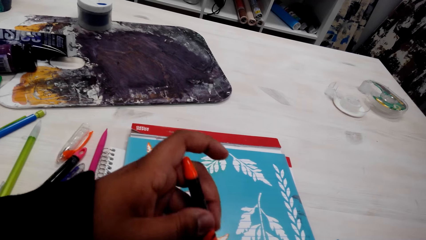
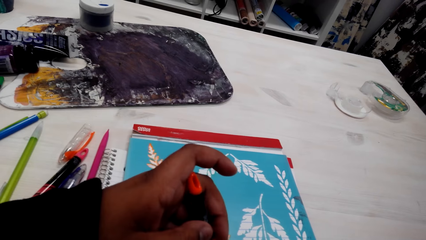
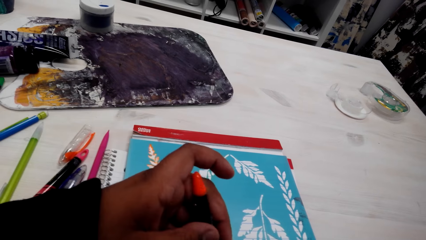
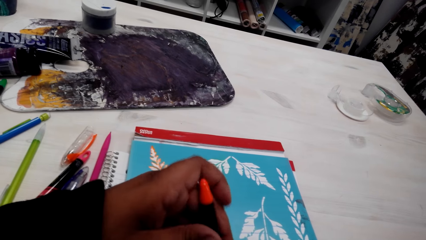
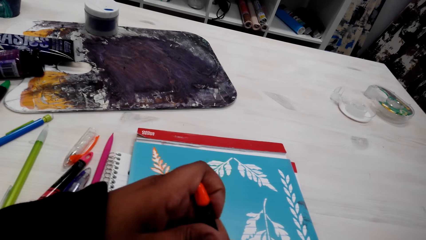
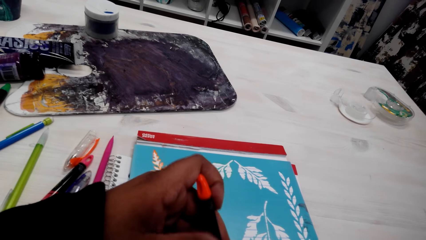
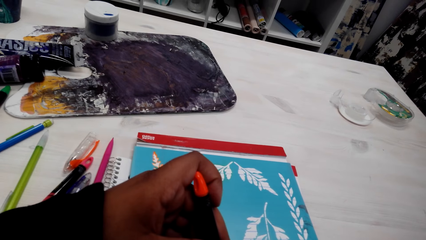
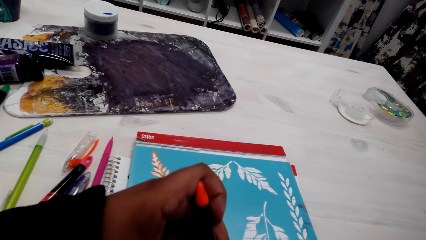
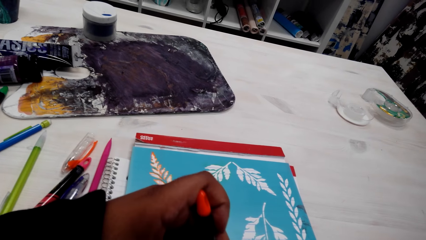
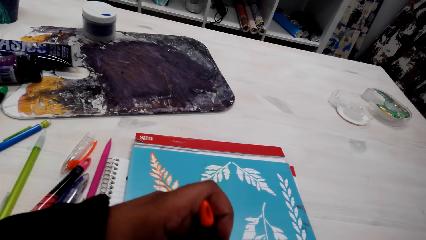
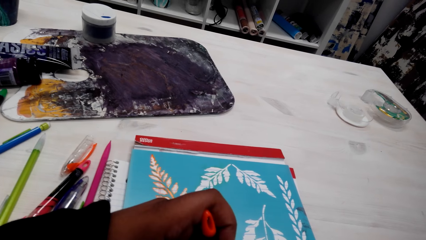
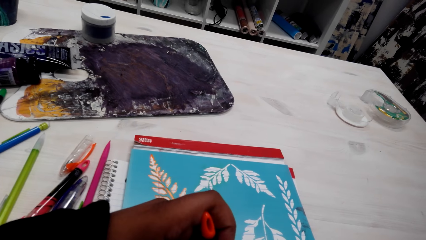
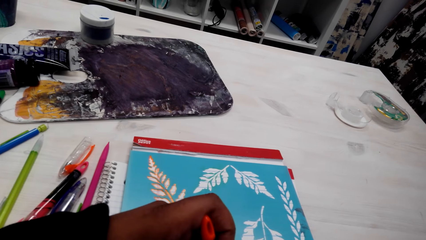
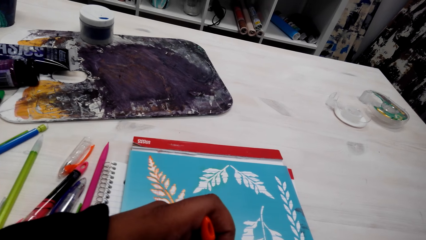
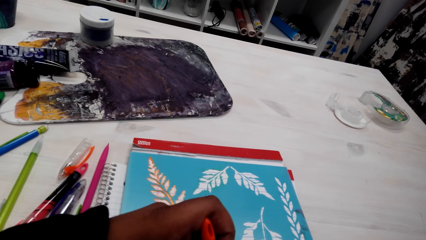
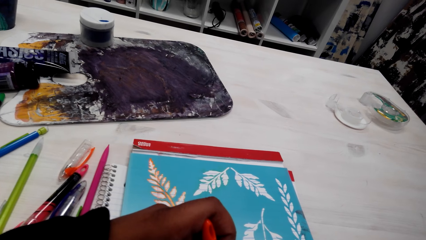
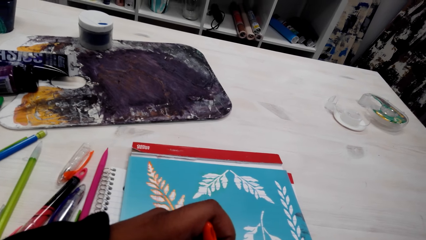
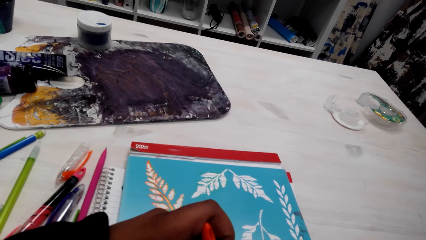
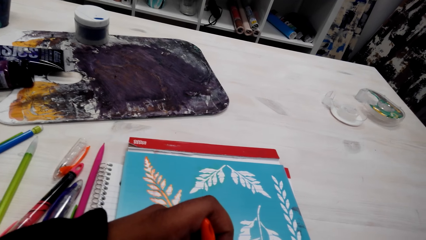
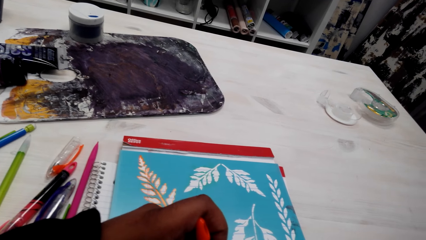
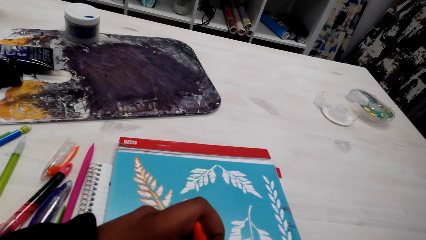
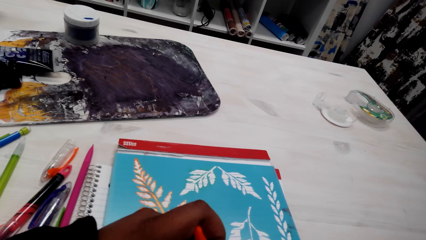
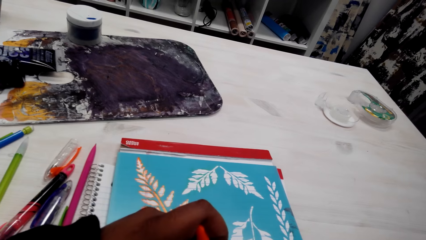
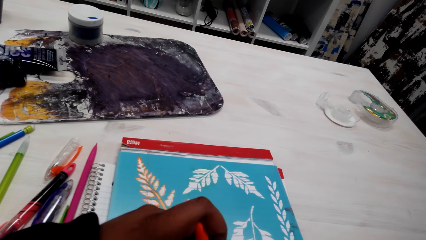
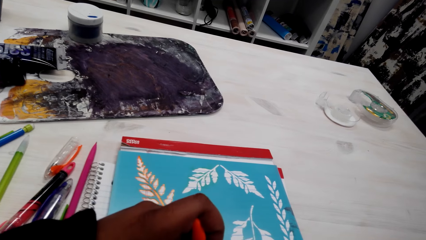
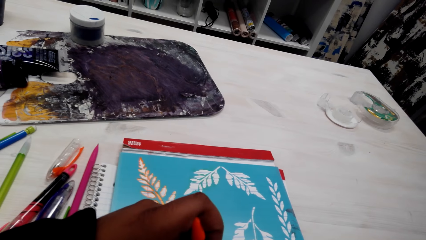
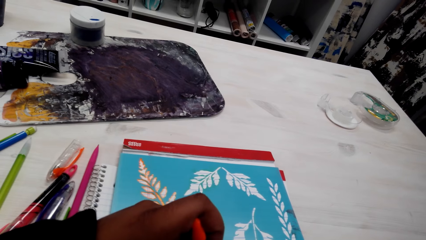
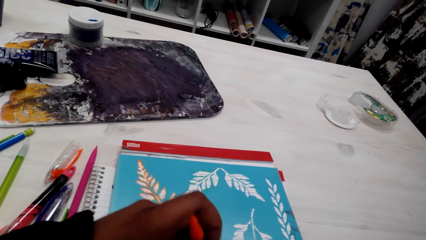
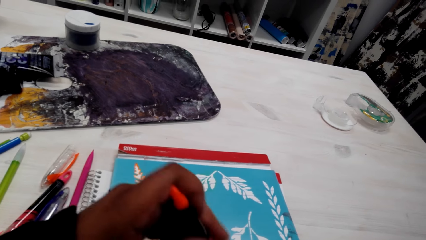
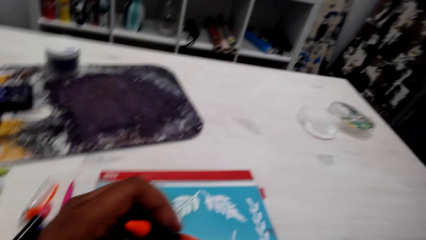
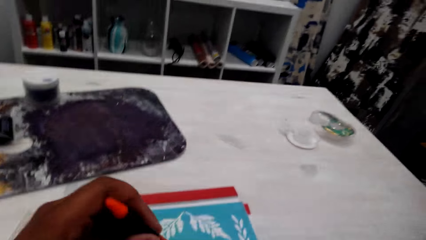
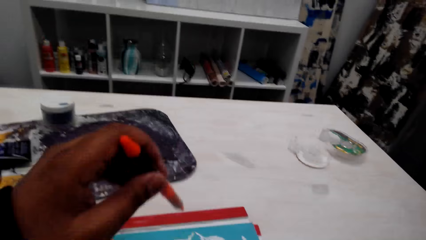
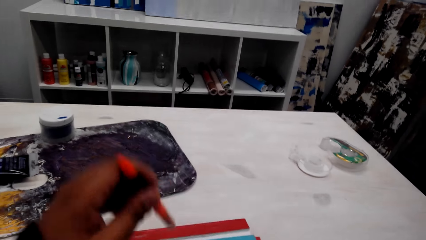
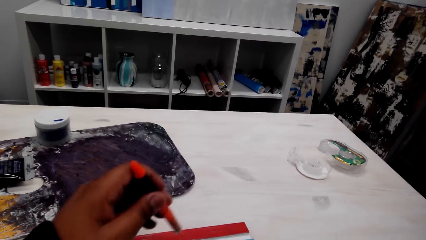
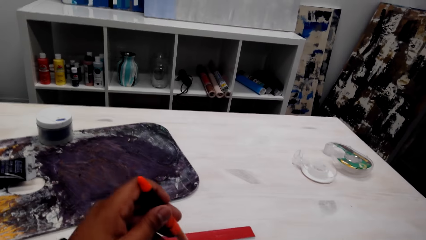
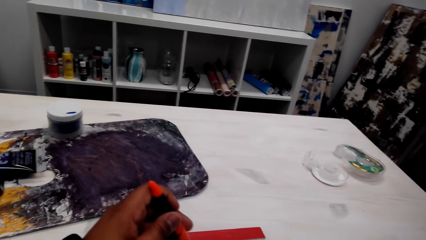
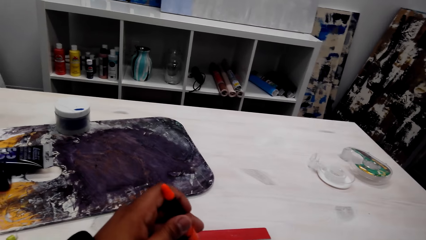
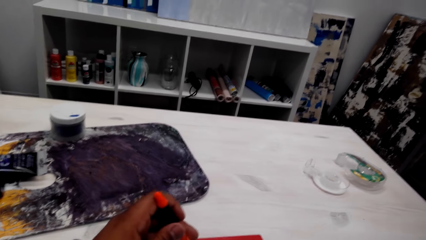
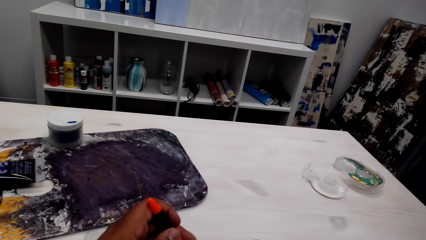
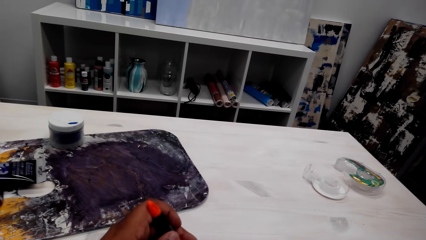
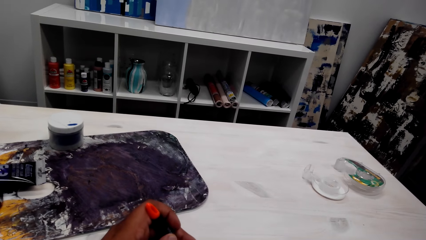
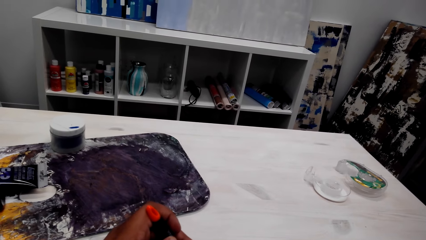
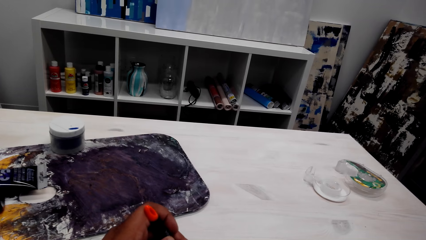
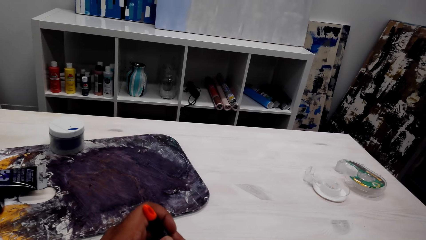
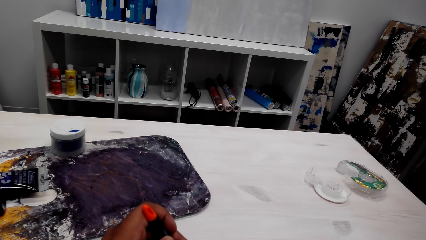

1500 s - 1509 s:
The camera wearer draws a painting.

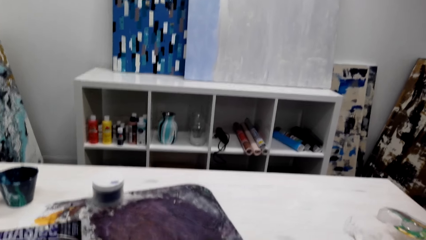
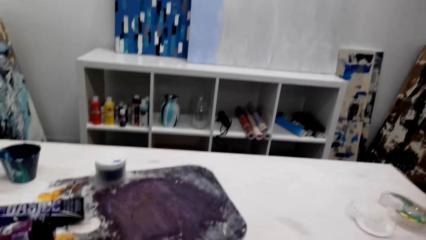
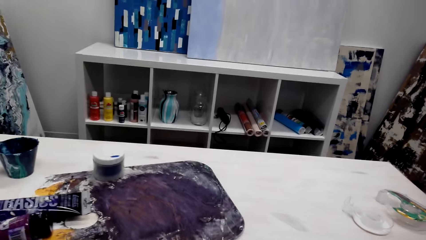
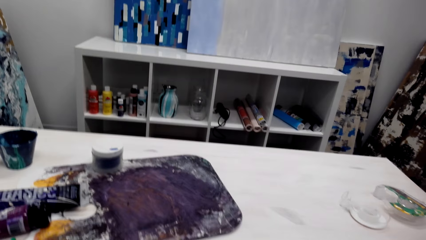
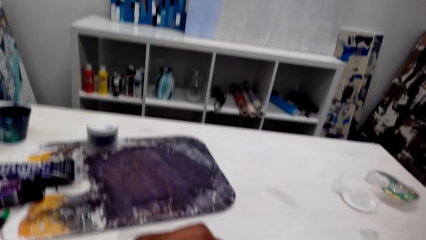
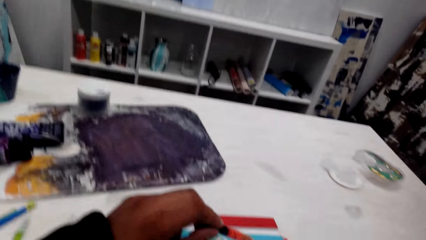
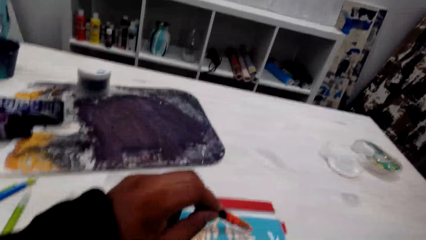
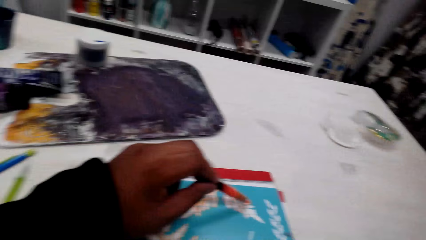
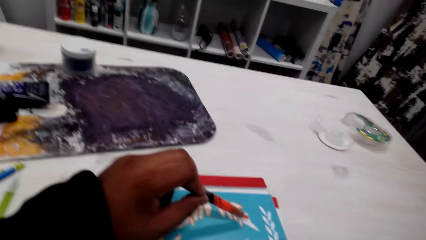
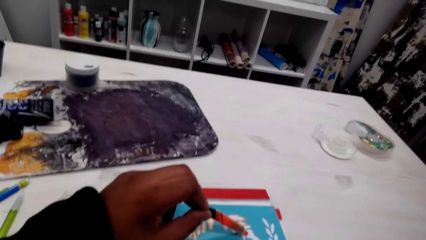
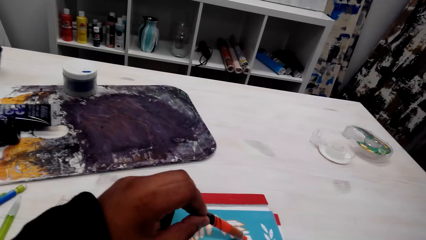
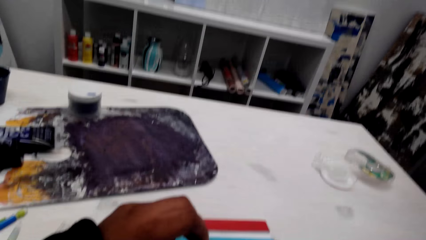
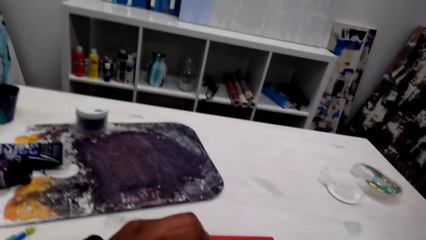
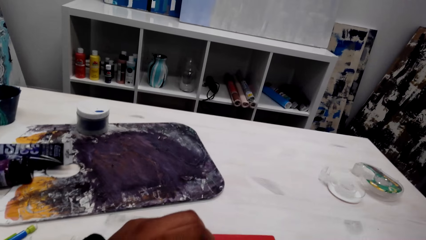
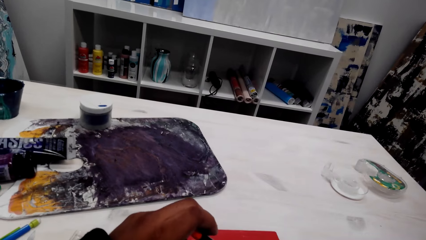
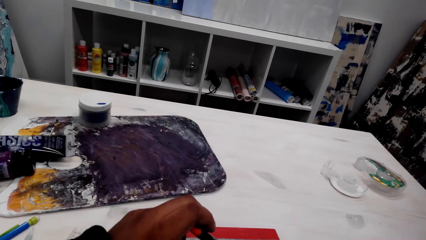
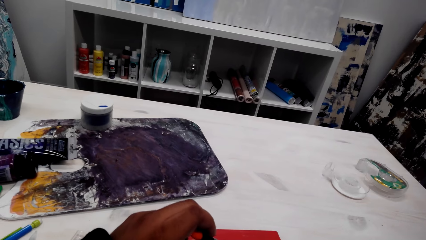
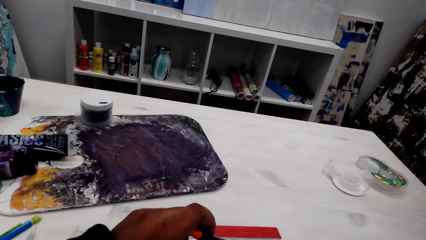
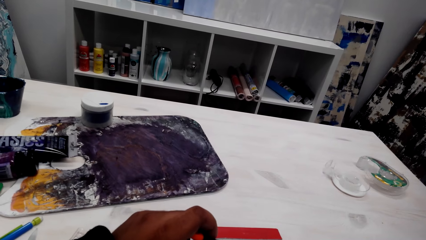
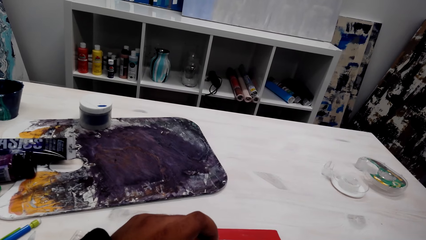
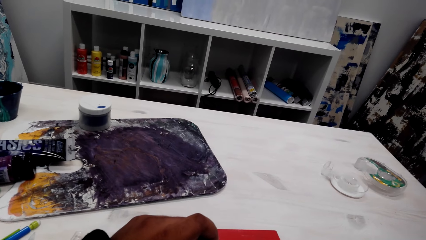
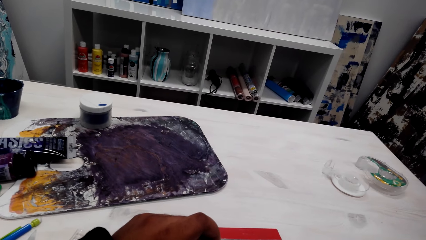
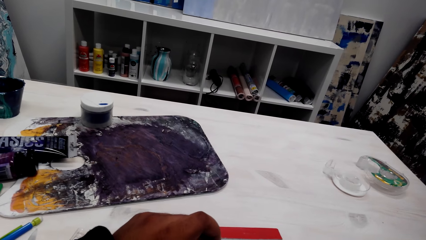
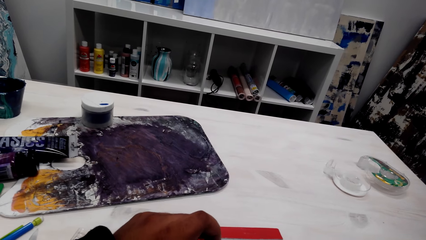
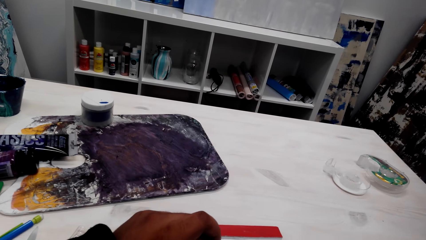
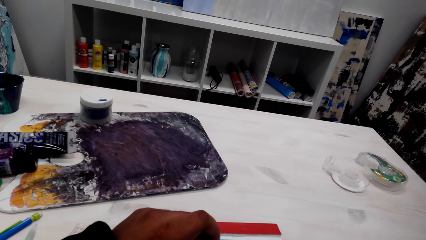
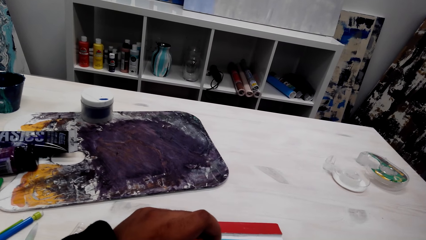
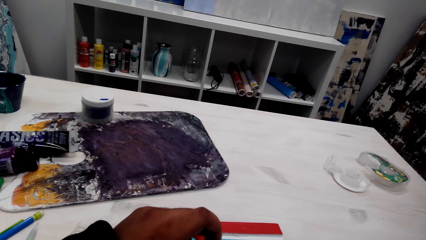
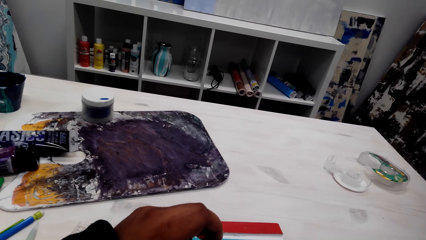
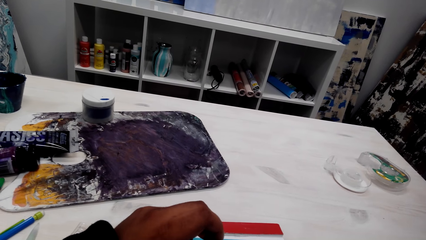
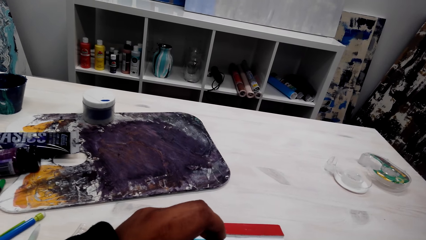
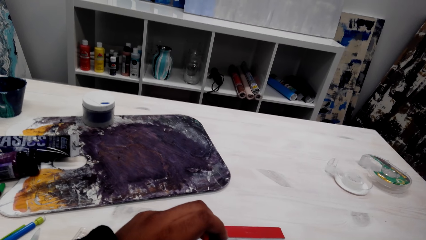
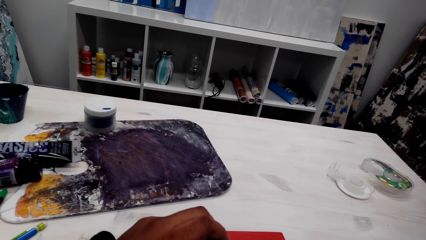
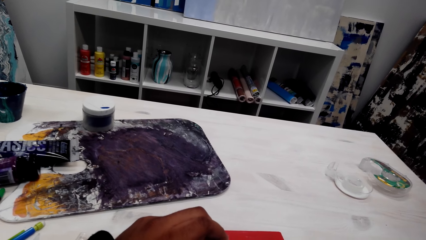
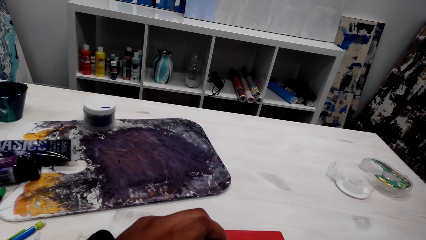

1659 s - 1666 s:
The camera wearer draws the picture.
